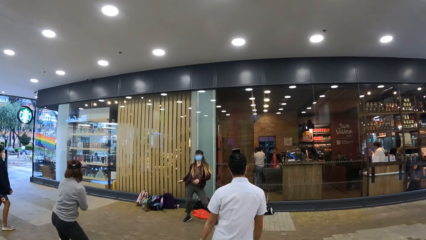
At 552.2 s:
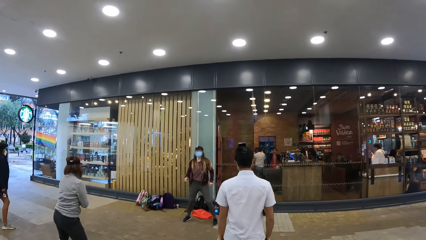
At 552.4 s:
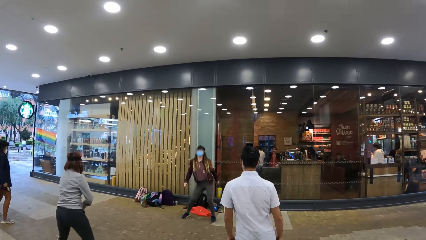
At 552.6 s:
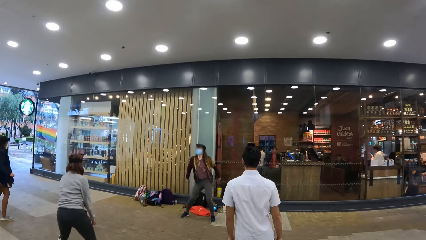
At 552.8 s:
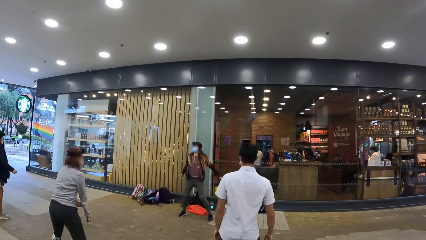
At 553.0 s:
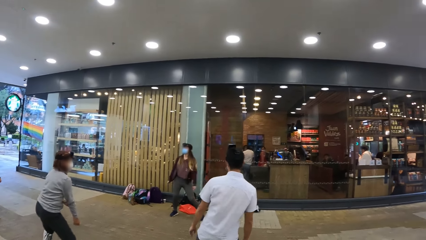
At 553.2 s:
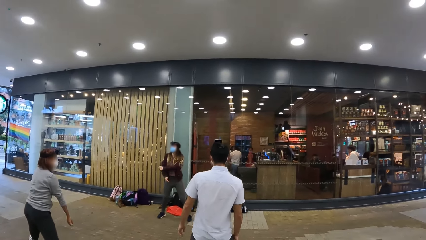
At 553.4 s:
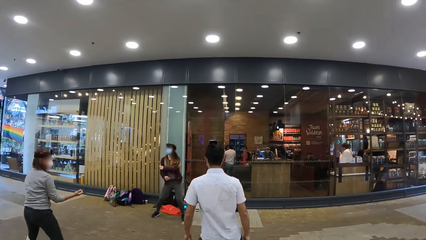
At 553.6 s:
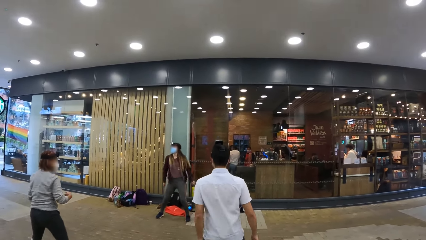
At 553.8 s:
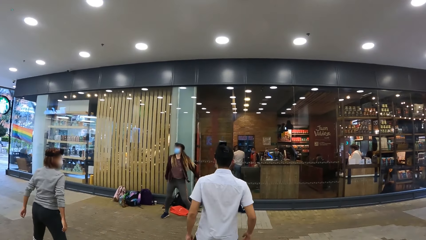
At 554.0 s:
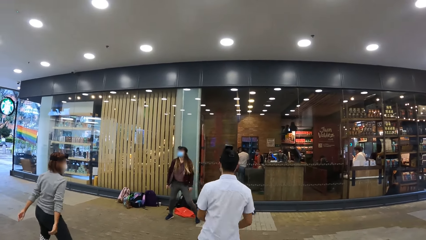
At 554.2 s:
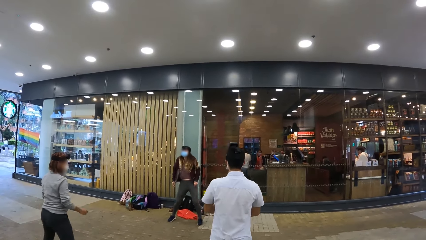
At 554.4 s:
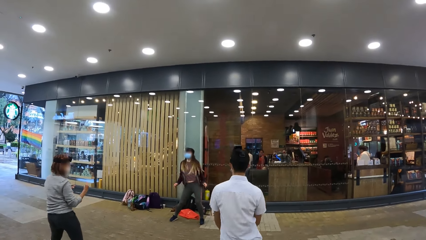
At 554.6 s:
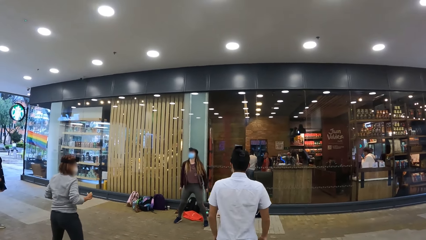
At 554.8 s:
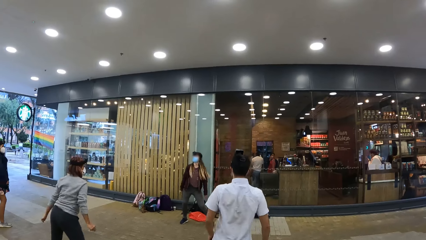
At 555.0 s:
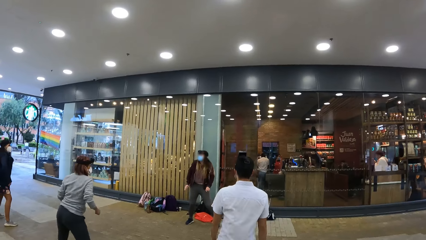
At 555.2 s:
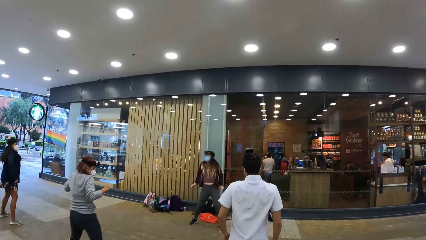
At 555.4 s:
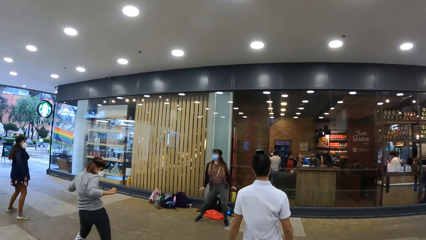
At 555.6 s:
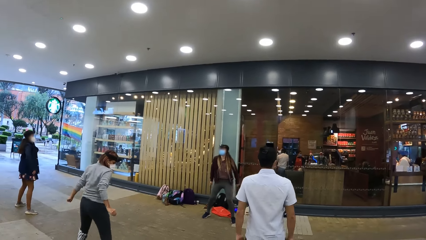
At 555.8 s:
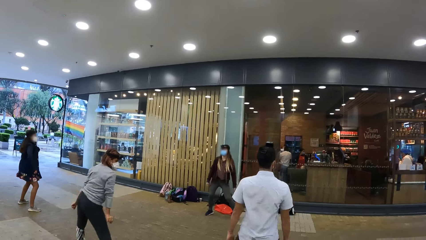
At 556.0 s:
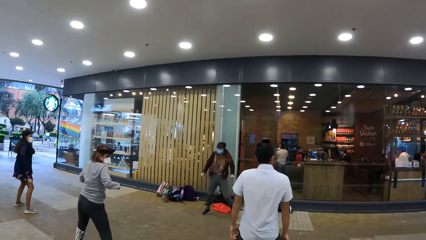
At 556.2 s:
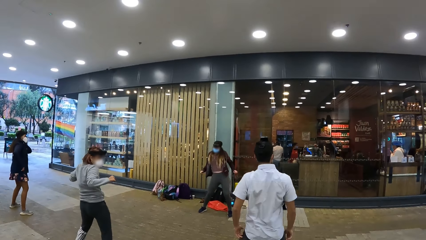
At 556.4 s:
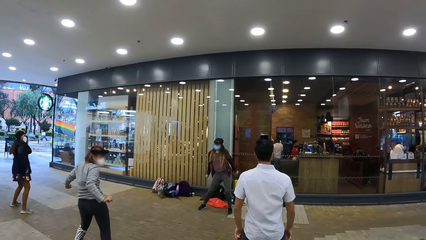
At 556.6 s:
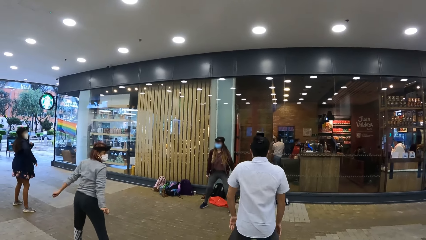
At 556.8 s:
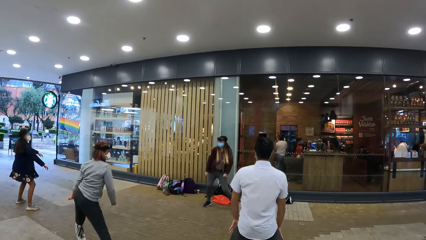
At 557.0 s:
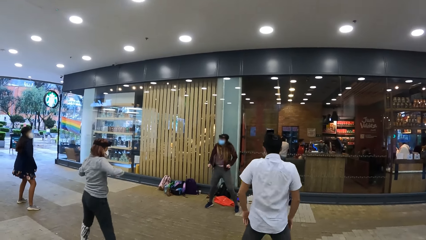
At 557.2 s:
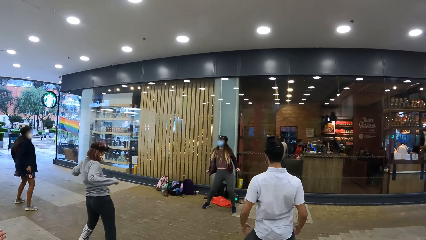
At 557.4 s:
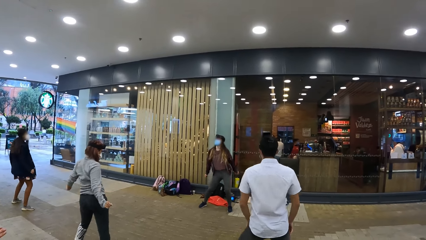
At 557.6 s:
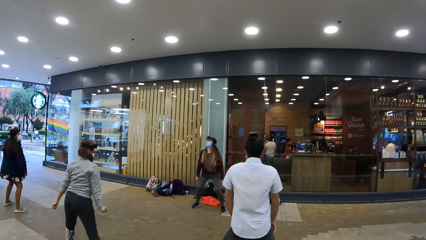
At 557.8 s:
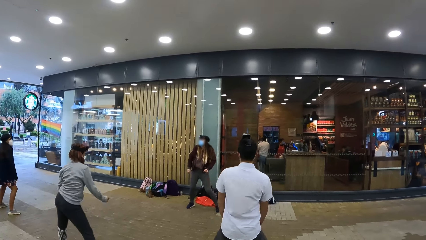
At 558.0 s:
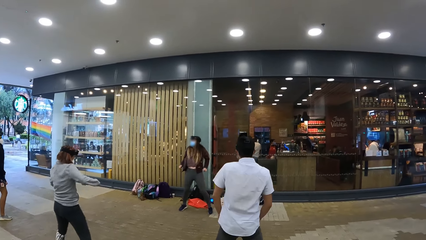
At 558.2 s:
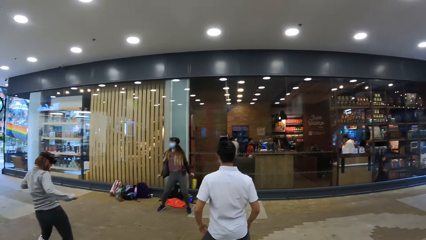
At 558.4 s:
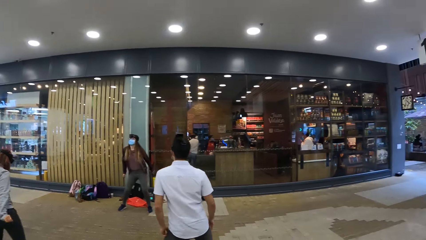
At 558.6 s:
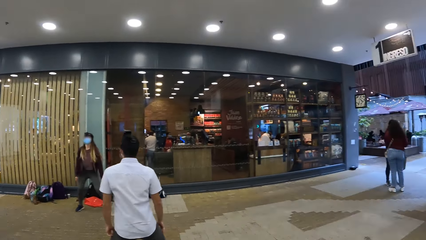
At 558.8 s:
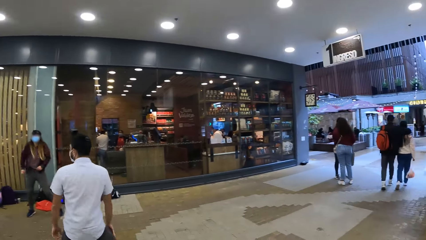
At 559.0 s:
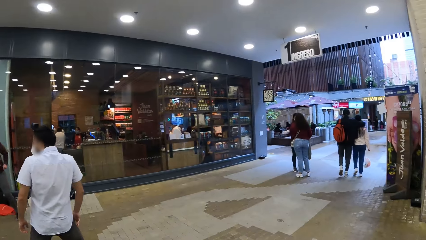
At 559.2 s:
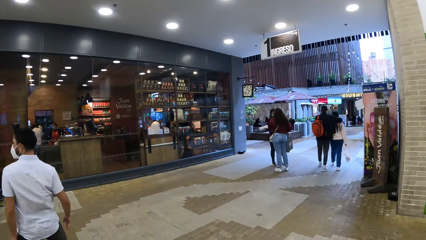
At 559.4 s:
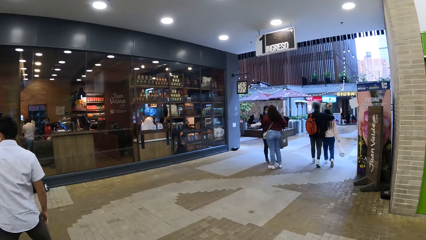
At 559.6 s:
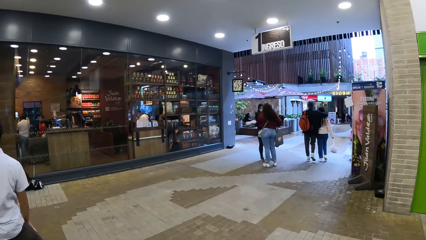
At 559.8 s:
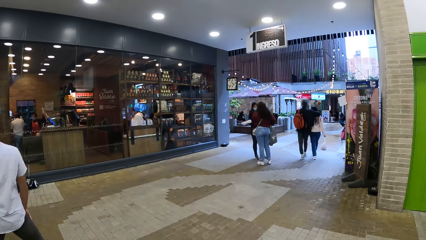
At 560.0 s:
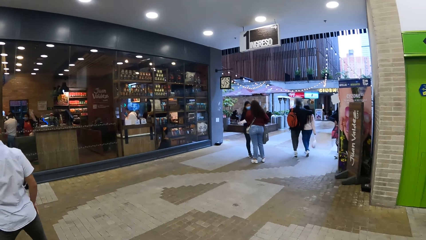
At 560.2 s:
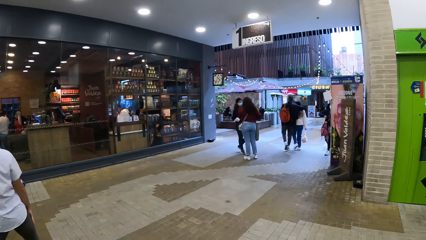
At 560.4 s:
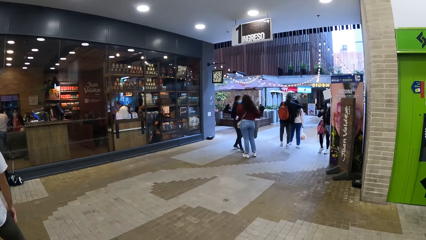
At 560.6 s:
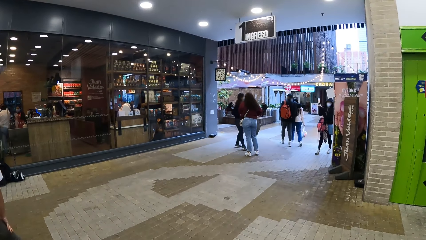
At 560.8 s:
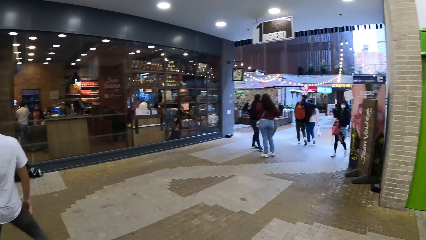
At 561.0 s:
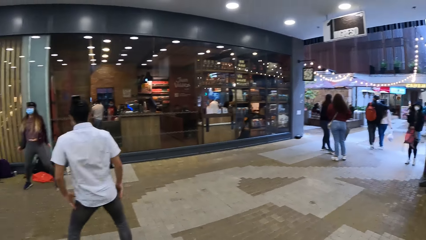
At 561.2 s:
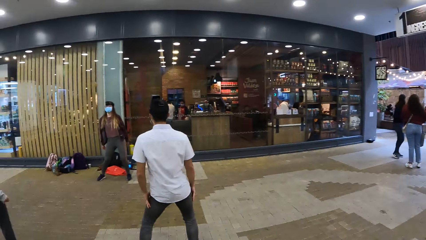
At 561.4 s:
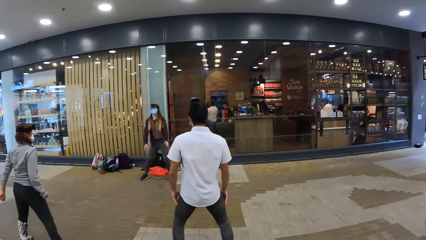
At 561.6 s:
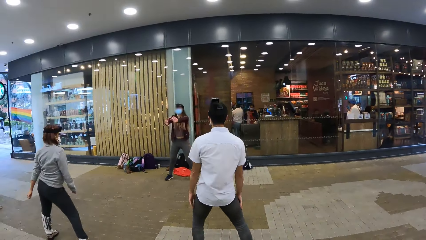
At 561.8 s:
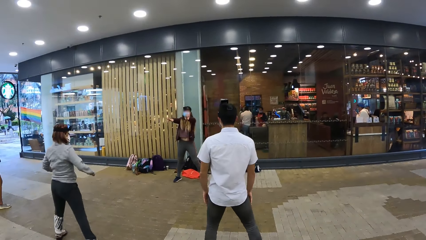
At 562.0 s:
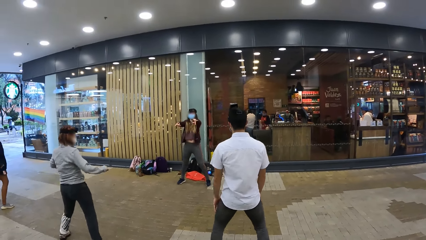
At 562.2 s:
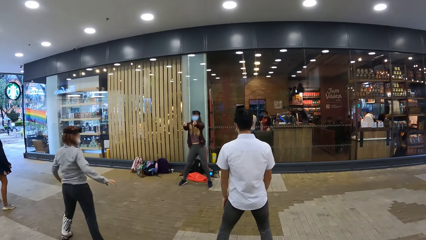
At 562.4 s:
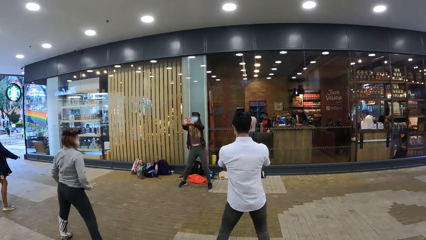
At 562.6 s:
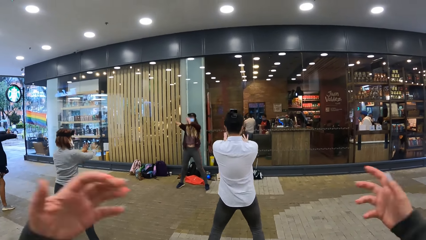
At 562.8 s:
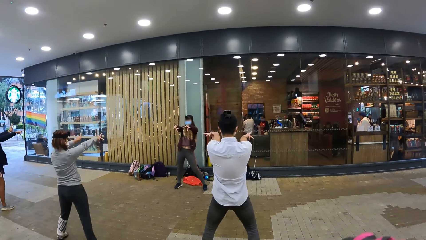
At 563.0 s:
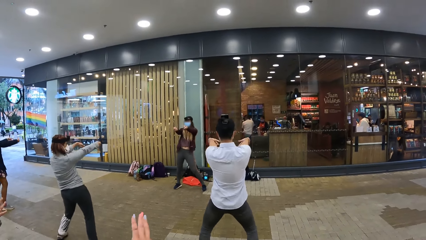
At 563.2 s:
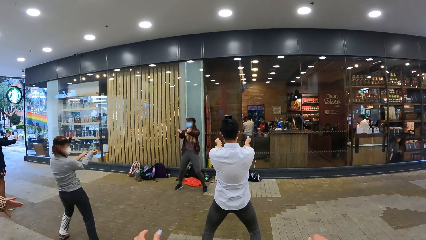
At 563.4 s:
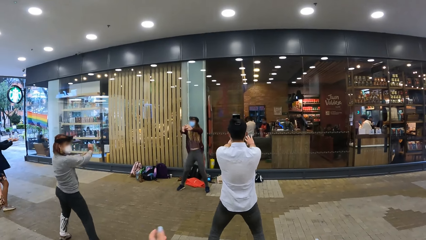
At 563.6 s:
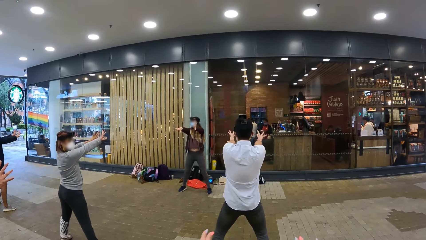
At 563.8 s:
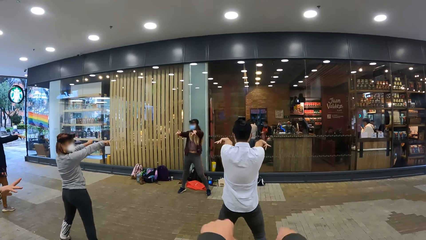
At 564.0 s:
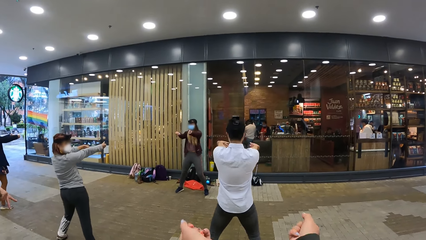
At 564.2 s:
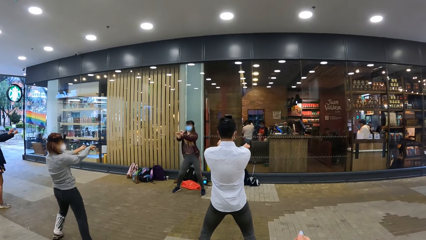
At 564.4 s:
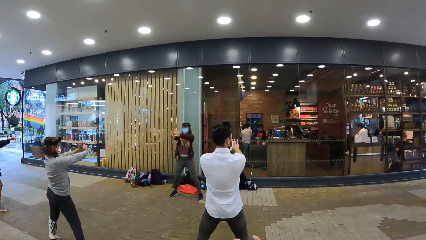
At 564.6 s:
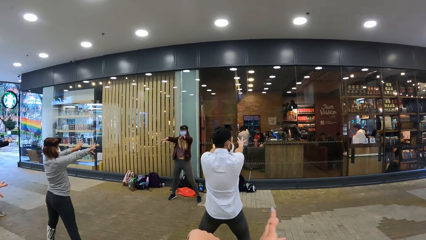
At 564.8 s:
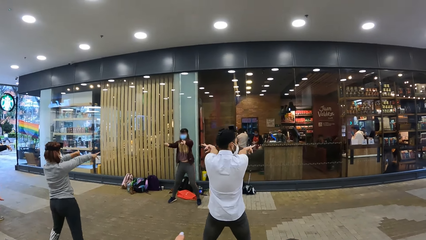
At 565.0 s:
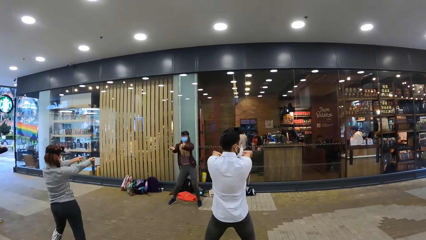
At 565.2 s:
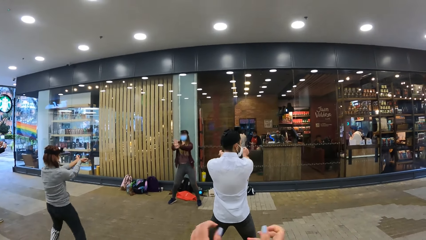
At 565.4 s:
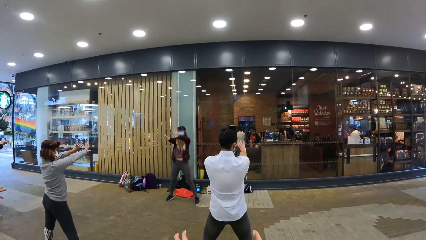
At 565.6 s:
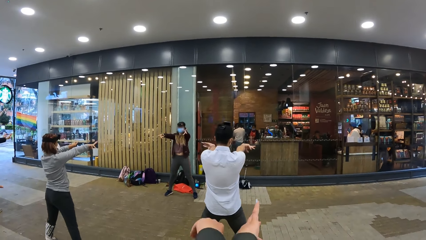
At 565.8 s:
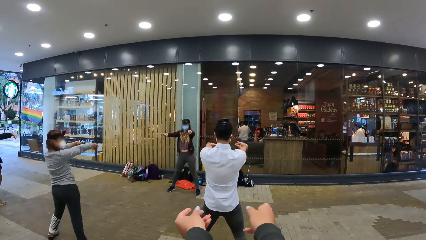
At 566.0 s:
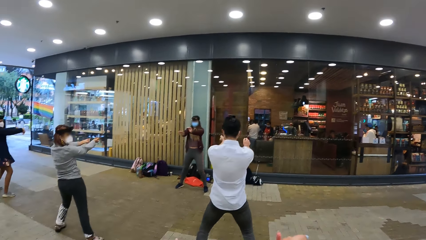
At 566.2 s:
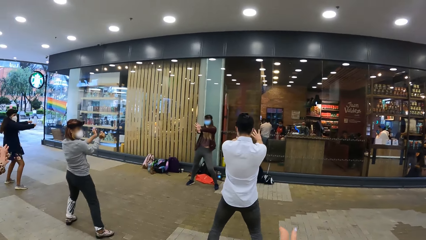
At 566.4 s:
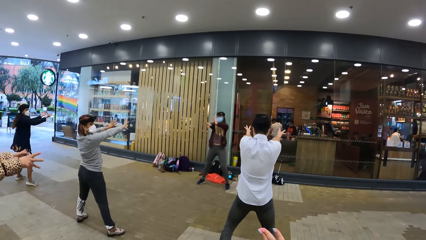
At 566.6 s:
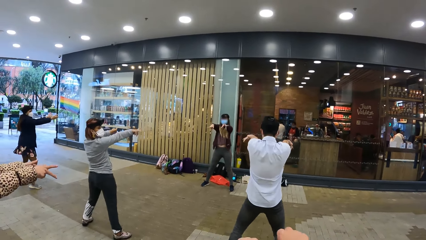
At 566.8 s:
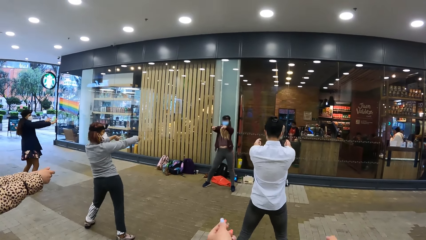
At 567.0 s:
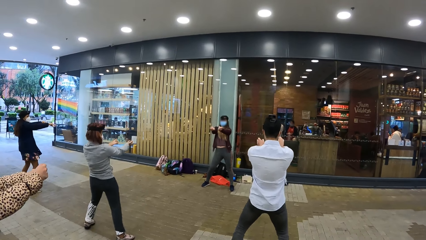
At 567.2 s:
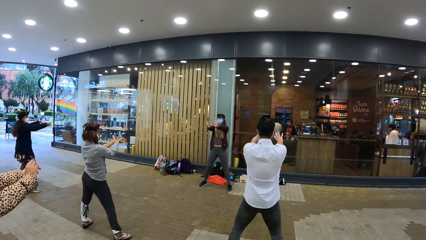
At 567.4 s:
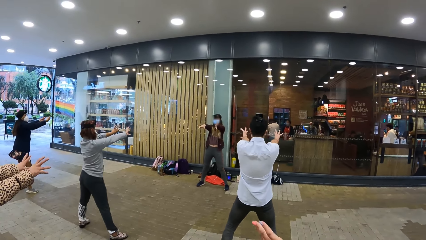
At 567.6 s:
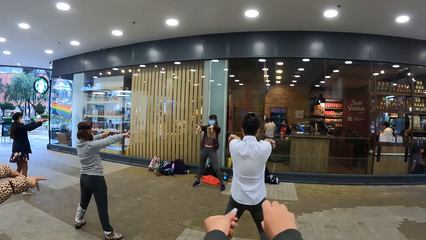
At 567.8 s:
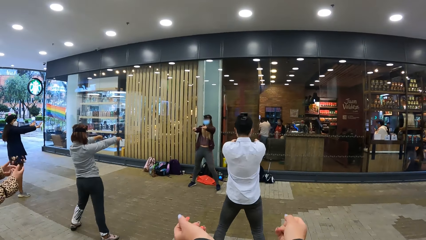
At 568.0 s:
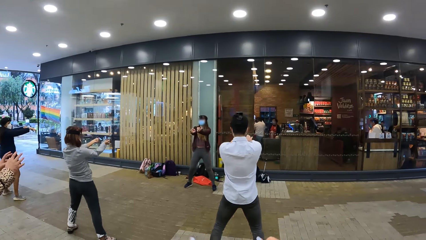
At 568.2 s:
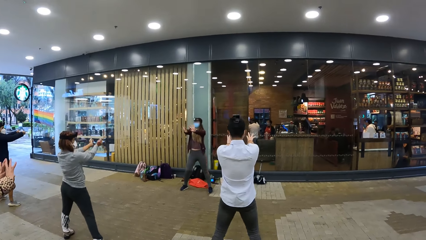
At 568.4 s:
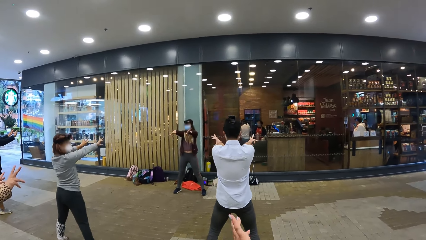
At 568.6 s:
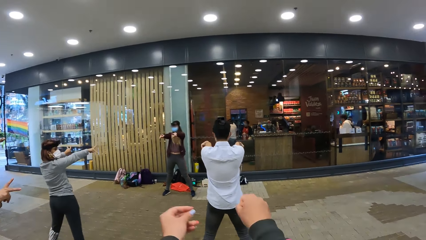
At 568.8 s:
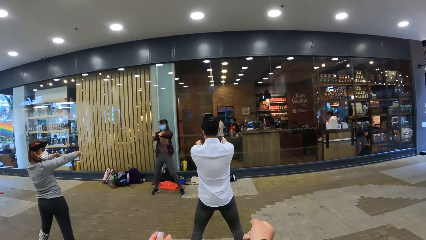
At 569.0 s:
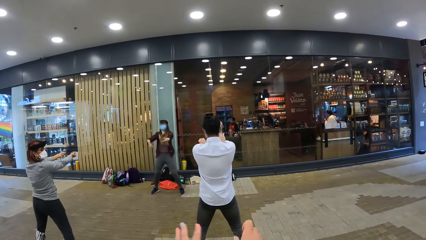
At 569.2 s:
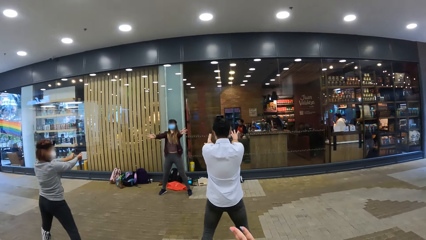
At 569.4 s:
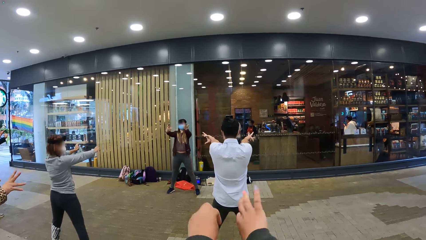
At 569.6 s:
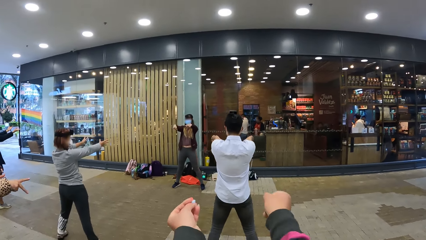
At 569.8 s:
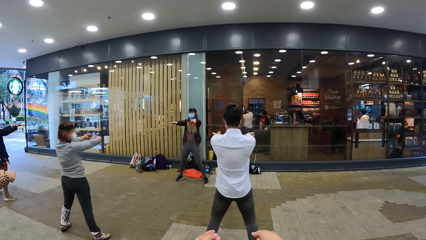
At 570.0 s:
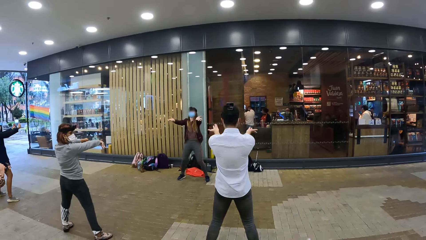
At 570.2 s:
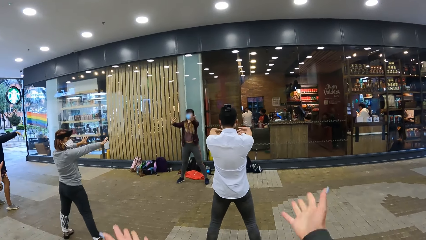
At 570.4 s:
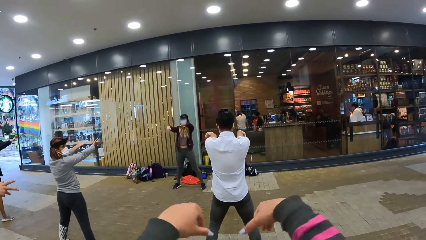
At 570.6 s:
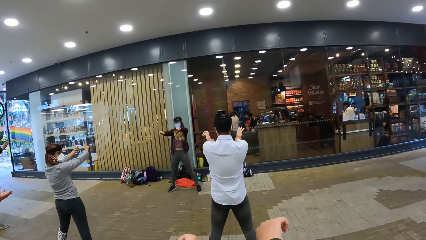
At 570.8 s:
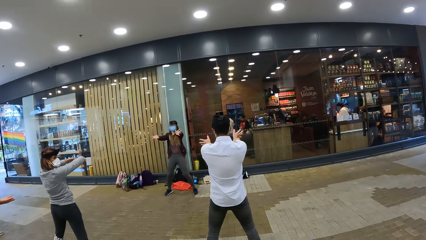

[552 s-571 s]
The woman dances. Another woman dances. Another woman dances. The camera wearer dances. They move around both hands. Another woman dances.
